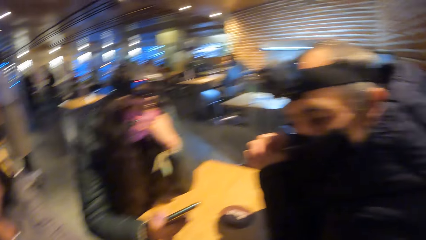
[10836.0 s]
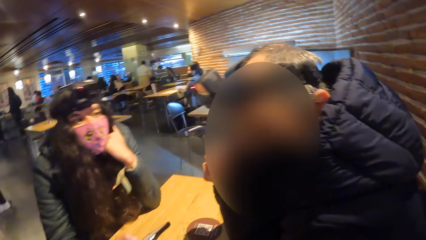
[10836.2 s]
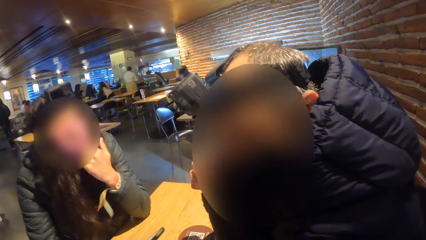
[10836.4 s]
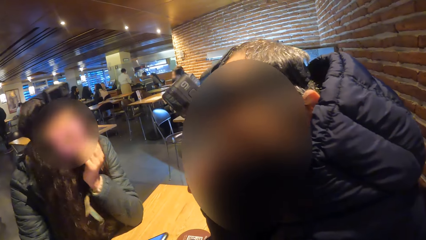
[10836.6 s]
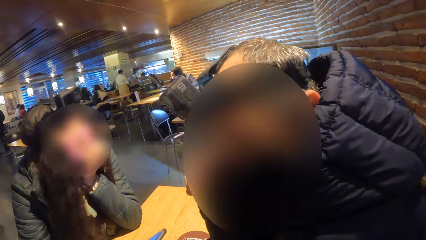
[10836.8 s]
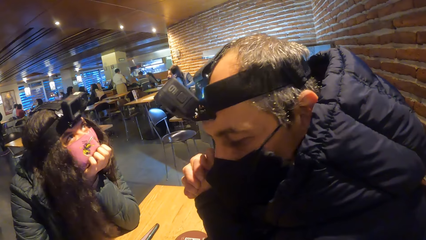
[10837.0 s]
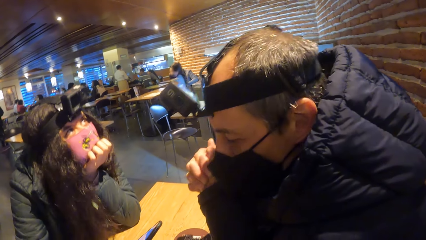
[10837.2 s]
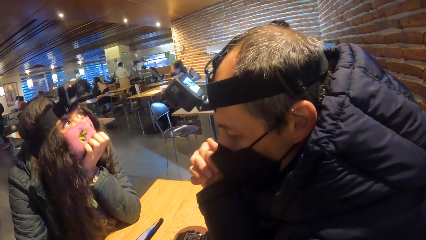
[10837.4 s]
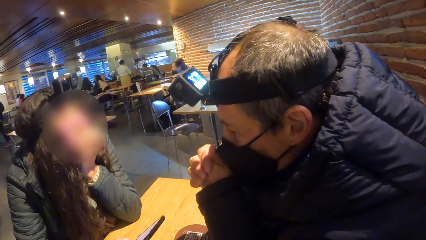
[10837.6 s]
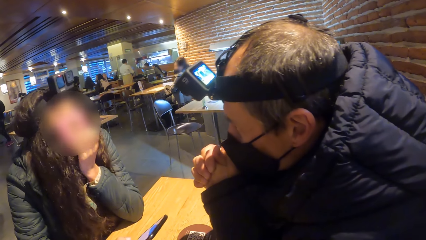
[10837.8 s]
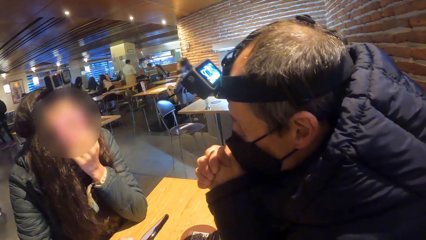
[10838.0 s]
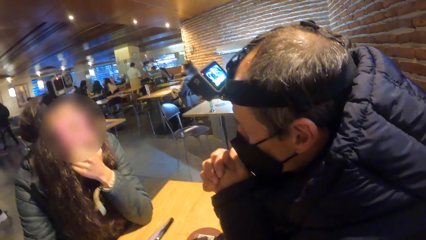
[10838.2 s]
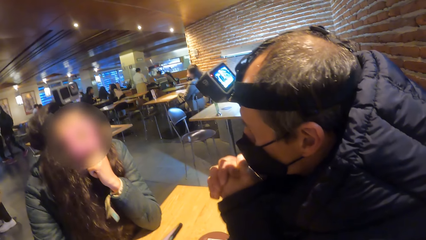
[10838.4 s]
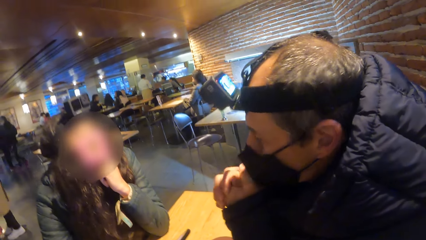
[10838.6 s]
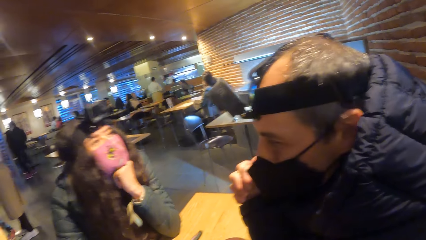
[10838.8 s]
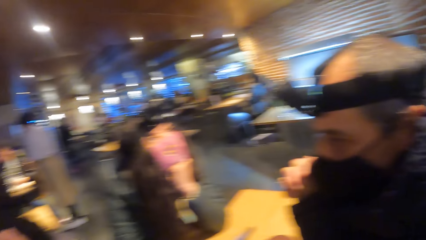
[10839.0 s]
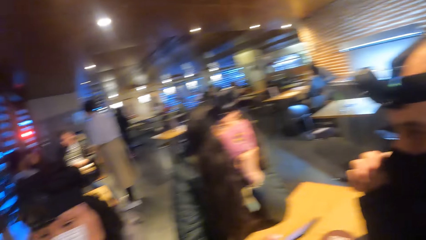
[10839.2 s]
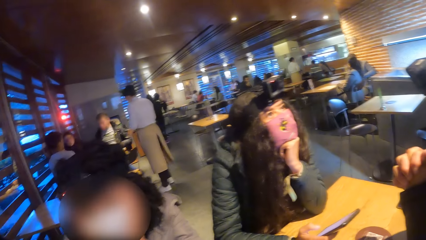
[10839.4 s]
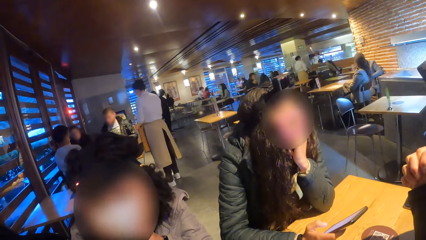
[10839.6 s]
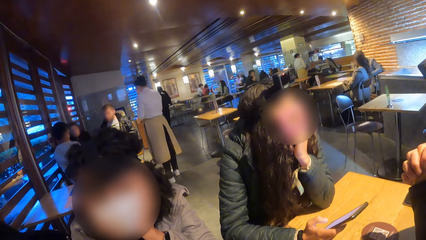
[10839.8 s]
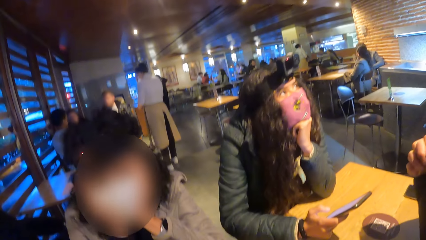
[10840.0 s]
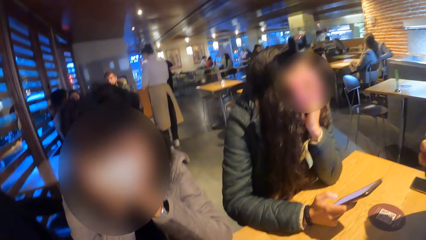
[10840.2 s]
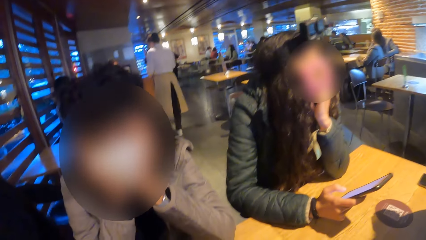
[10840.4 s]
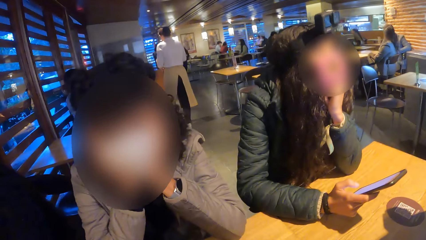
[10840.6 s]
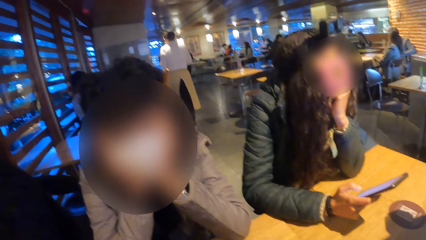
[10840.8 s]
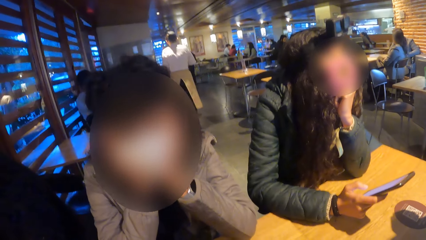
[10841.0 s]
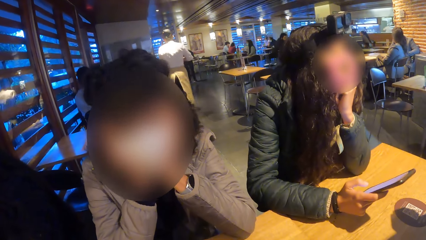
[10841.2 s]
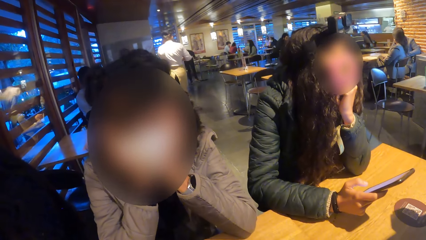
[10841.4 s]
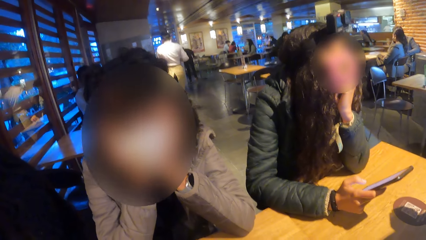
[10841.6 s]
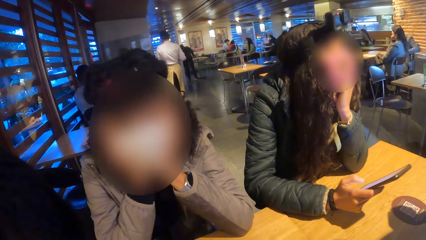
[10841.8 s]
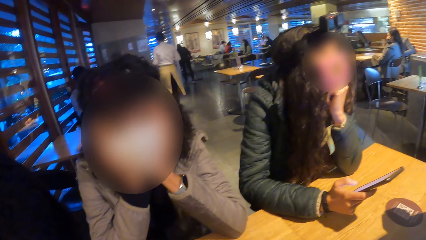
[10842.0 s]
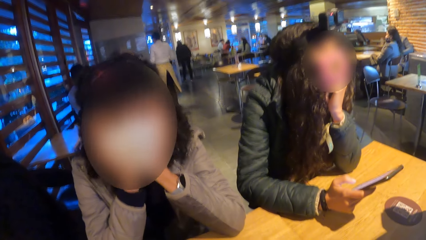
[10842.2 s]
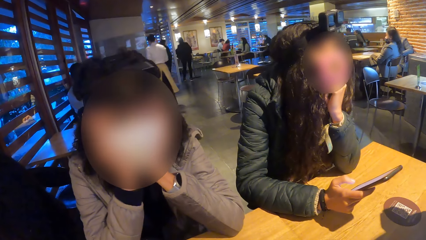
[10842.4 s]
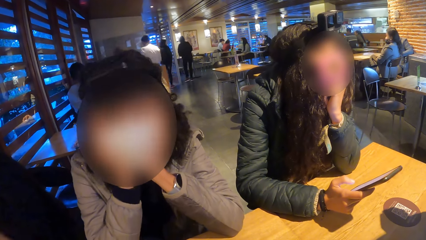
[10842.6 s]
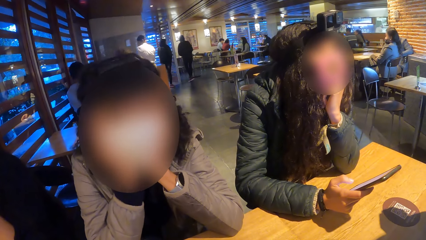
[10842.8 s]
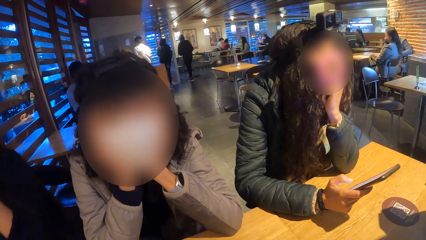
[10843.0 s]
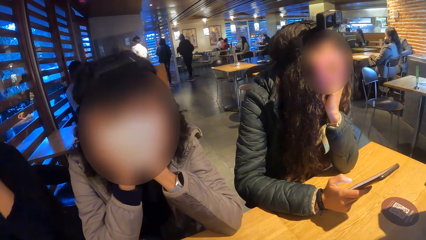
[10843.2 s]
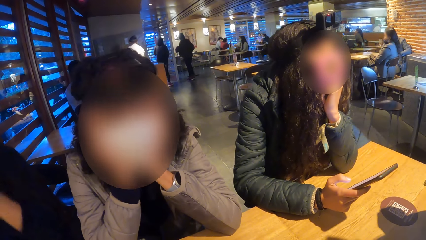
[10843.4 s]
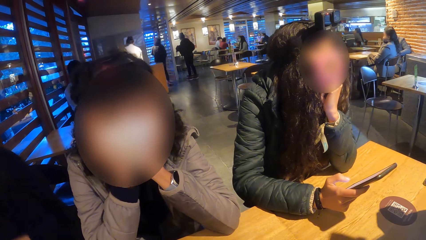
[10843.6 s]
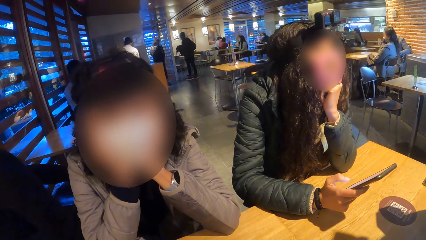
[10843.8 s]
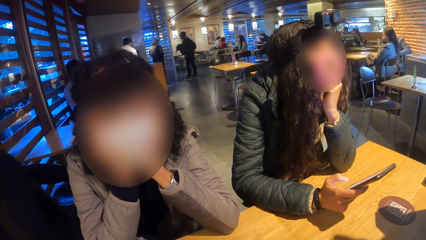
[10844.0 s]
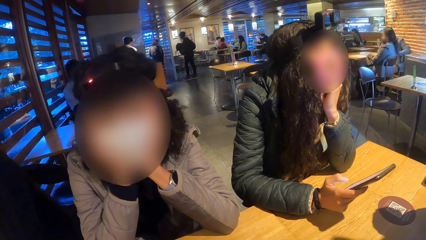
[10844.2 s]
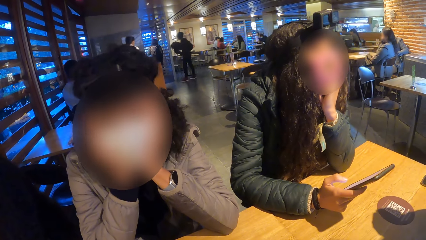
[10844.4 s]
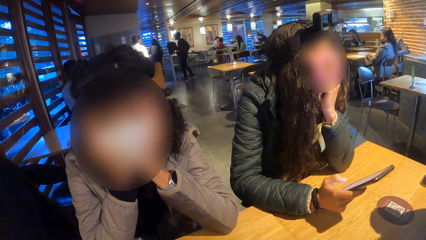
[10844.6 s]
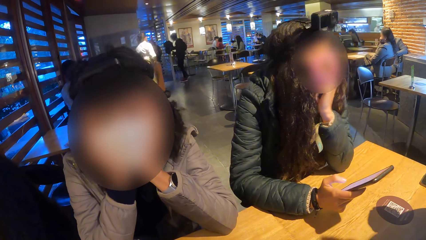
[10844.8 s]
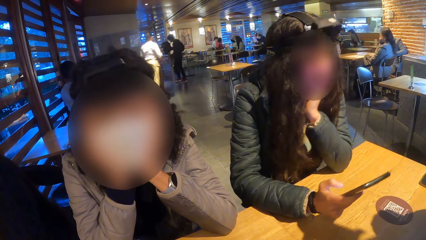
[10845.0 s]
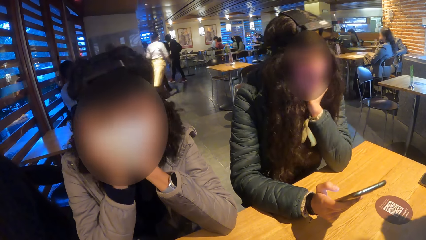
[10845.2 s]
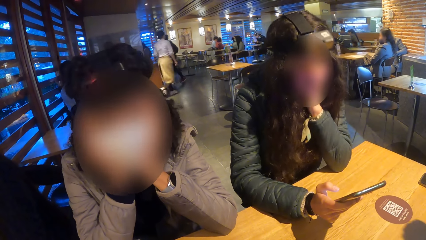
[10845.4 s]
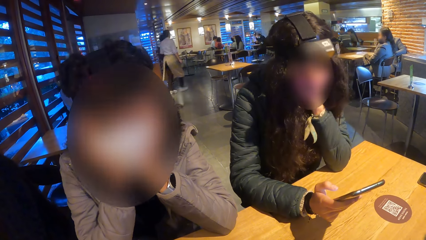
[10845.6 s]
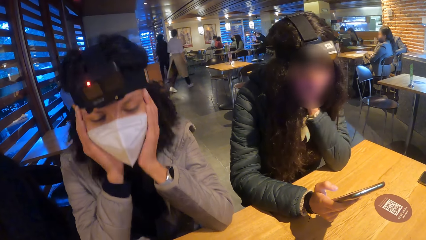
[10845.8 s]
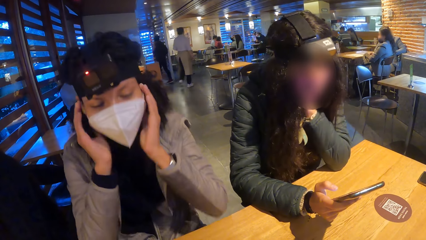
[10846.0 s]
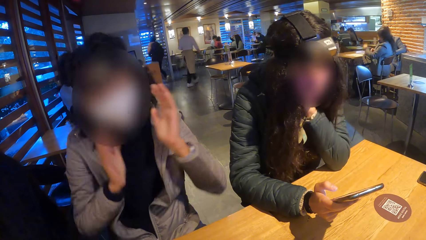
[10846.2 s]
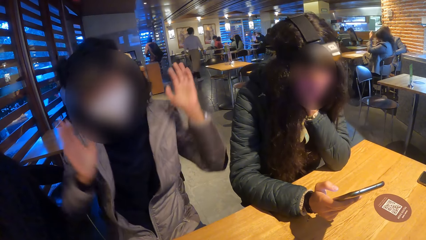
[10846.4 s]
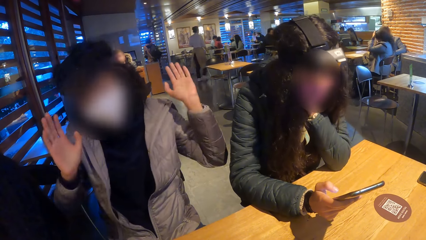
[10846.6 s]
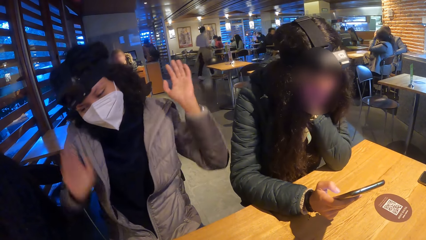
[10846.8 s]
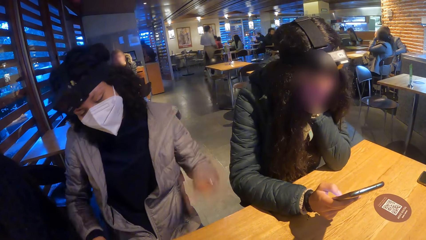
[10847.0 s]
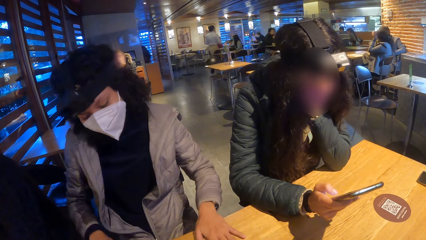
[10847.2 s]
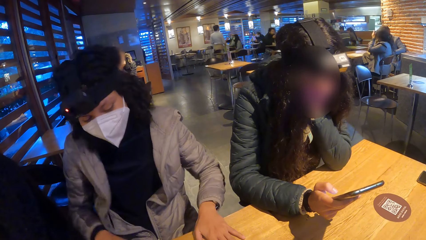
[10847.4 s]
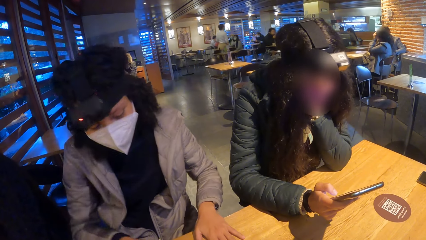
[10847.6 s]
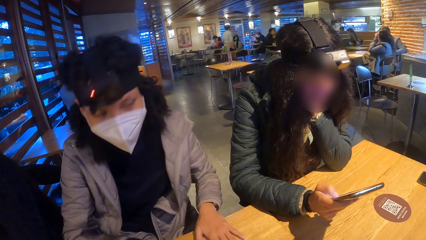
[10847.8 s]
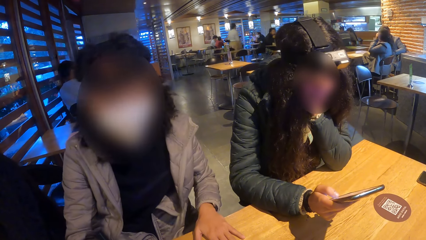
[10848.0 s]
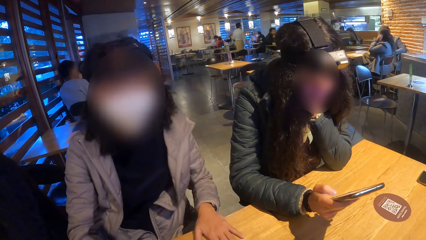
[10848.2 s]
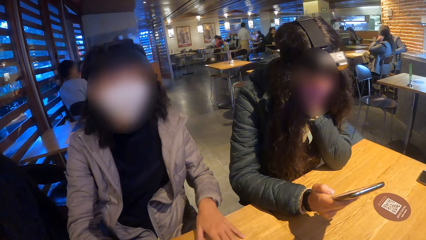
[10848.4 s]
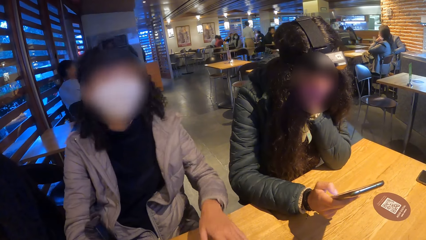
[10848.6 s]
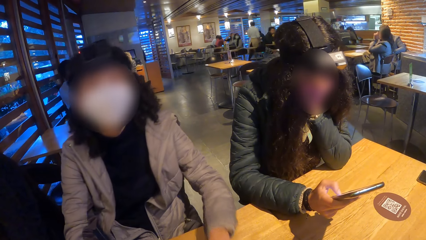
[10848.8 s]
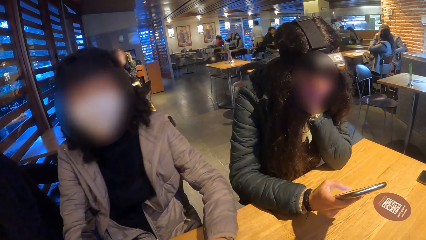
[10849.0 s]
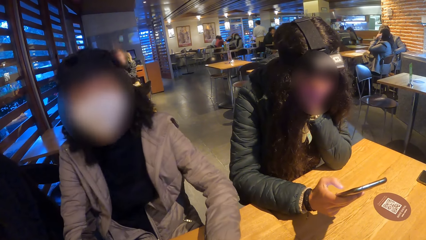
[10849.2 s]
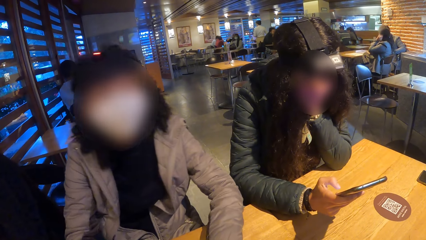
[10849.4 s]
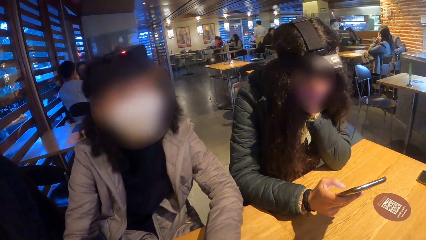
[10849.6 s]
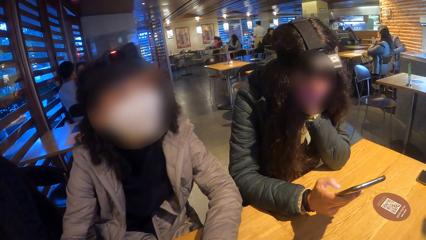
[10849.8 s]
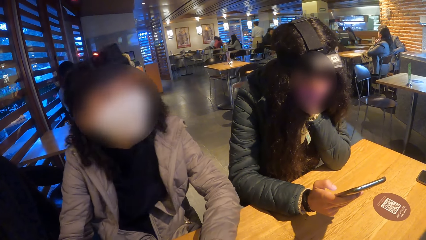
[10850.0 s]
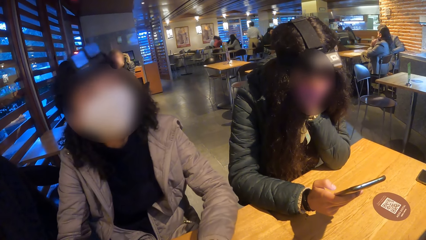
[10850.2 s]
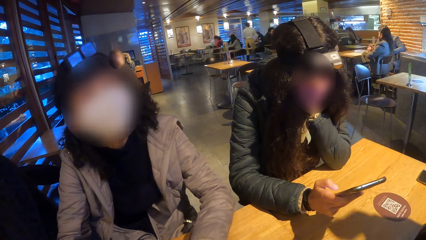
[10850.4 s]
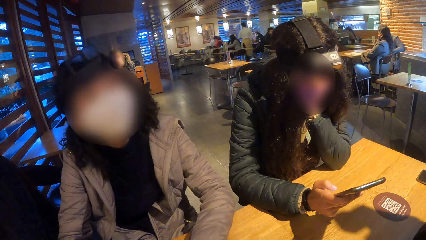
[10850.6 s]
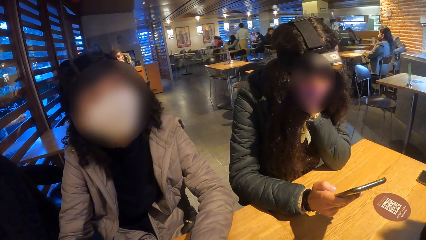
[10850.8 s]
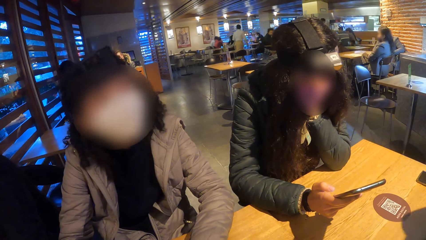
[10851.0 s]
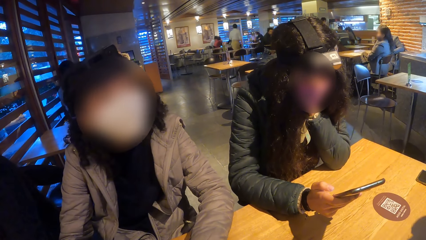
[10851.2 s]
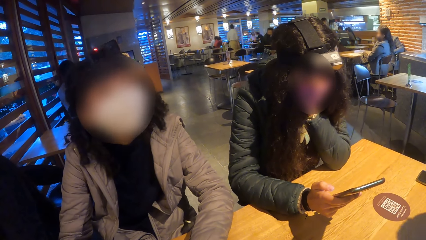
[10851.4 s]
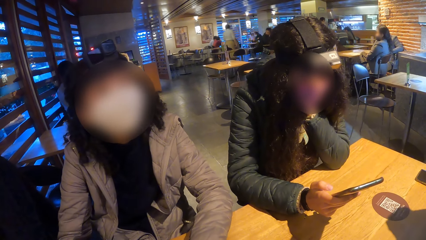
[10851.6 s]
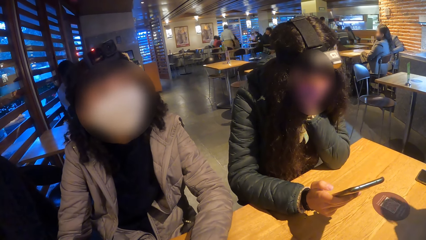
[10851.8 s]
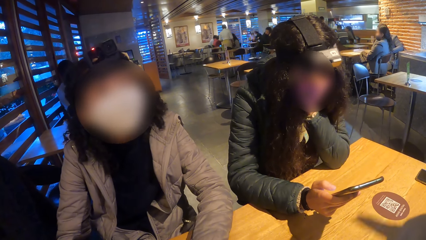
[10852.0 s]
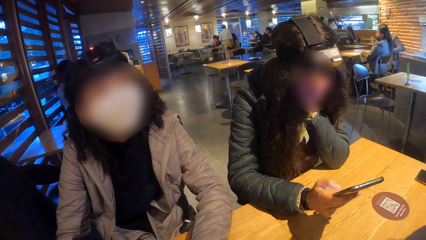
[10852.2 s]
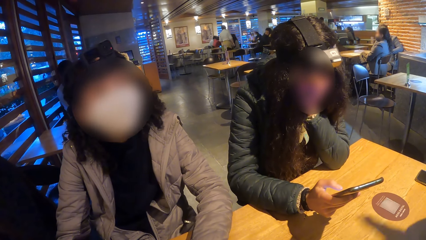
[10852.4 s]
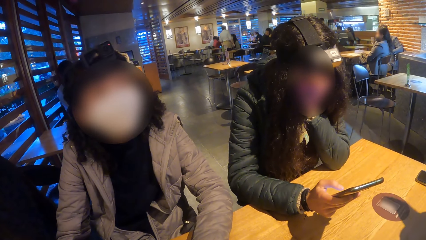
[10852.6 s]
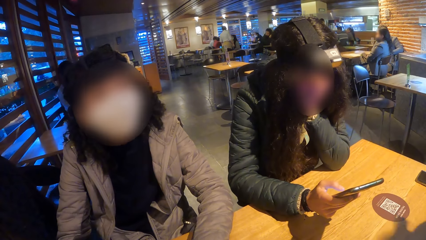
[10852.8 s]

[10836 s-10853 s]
The camera wearer turns towards the man. They converse with the man, look around, and turn towards the woman. The woman nods her head. The woman removes both hands from her face. The woman places her left hand on a table. The camera wearer converses with a woman.
